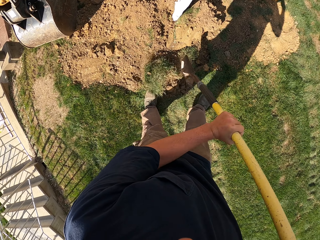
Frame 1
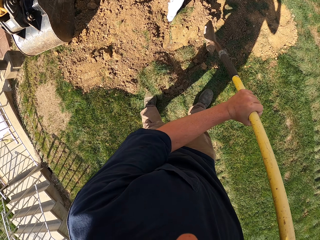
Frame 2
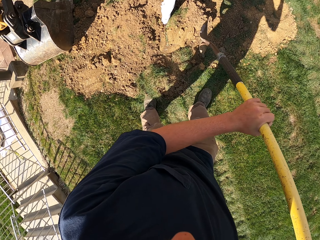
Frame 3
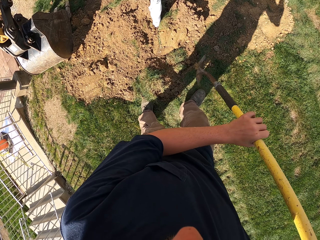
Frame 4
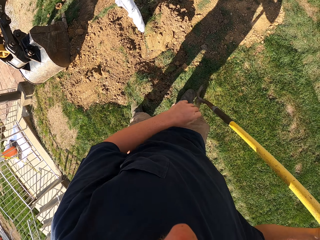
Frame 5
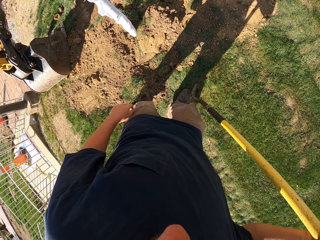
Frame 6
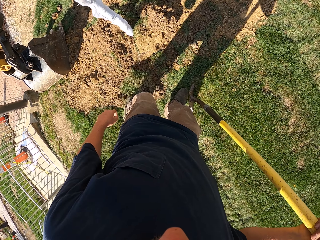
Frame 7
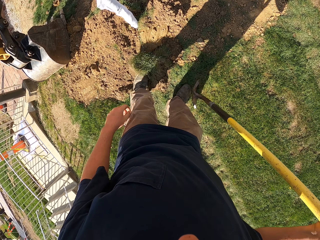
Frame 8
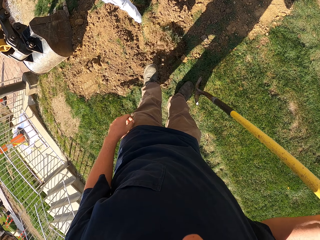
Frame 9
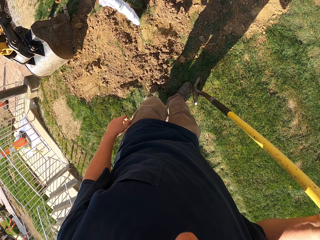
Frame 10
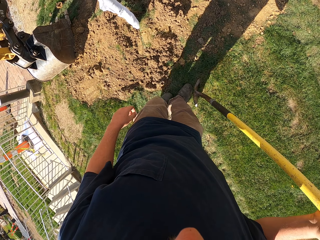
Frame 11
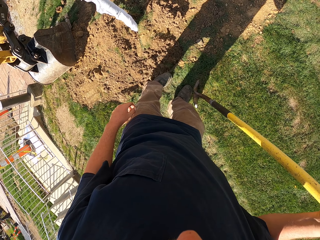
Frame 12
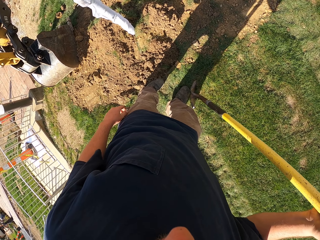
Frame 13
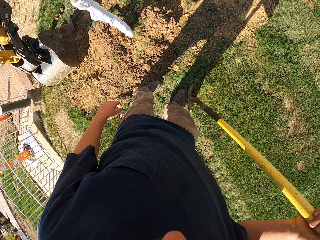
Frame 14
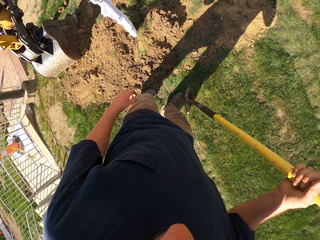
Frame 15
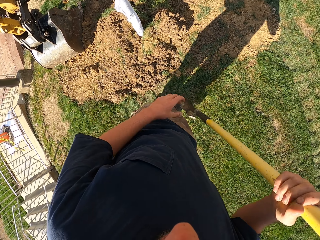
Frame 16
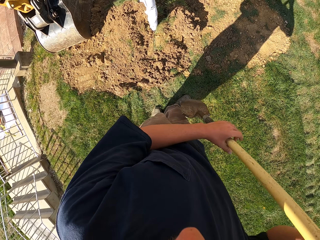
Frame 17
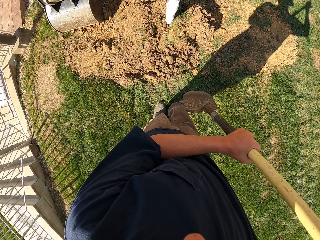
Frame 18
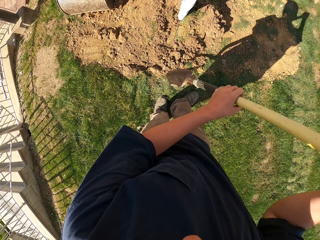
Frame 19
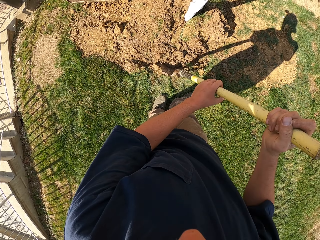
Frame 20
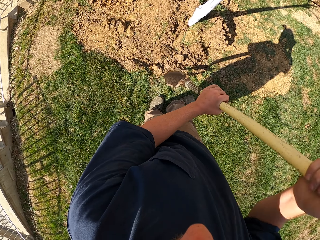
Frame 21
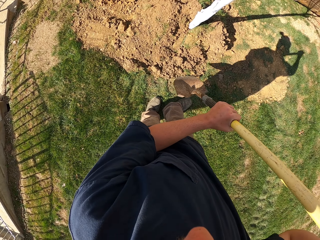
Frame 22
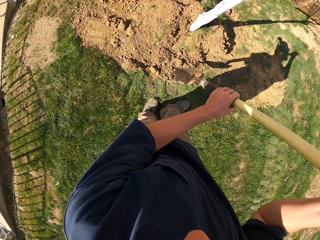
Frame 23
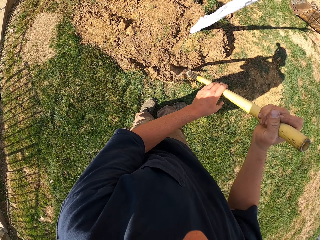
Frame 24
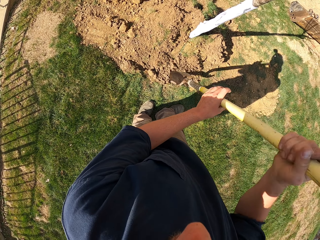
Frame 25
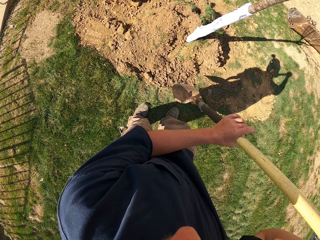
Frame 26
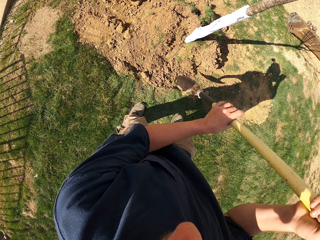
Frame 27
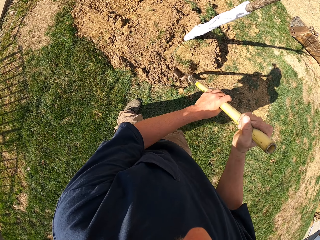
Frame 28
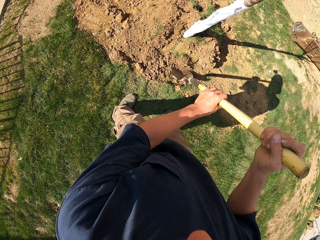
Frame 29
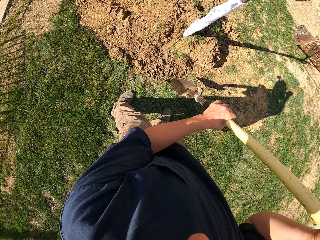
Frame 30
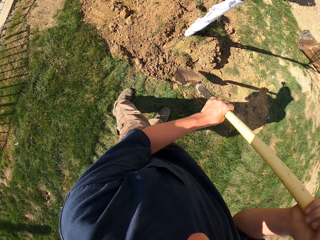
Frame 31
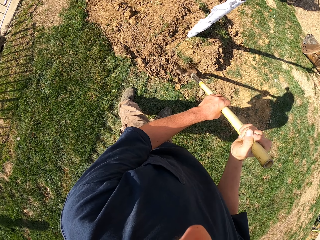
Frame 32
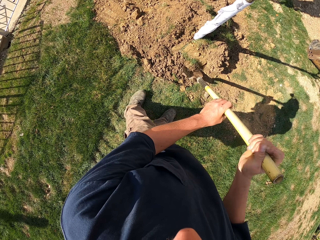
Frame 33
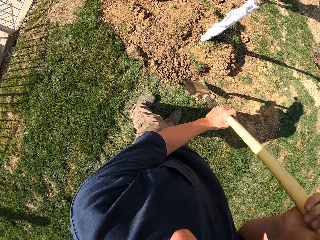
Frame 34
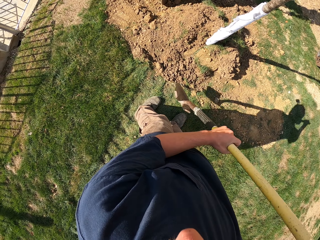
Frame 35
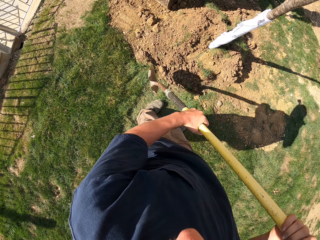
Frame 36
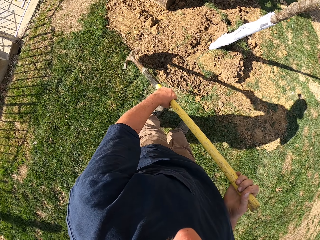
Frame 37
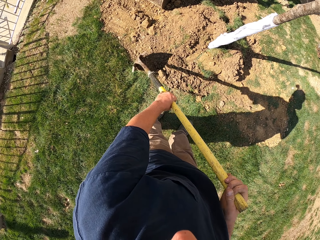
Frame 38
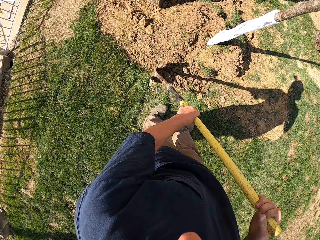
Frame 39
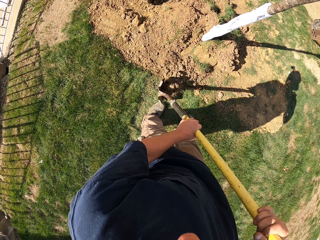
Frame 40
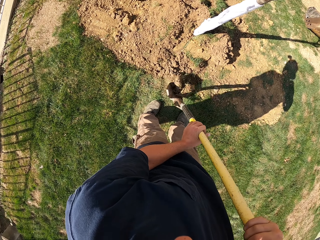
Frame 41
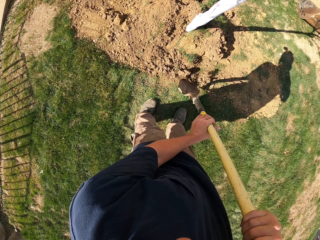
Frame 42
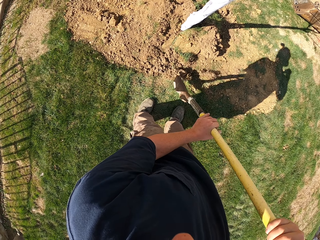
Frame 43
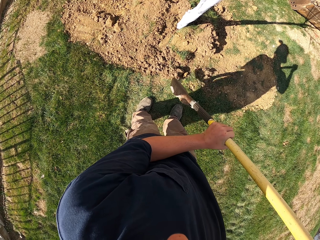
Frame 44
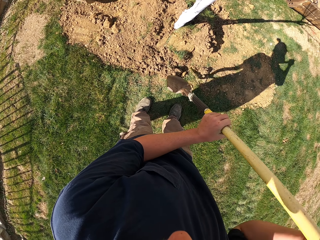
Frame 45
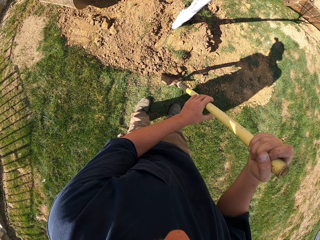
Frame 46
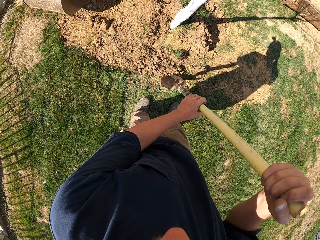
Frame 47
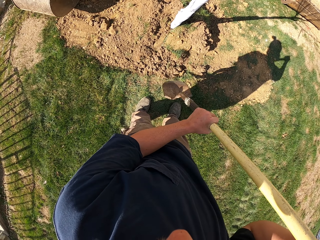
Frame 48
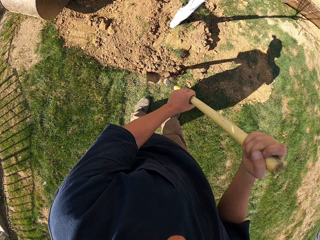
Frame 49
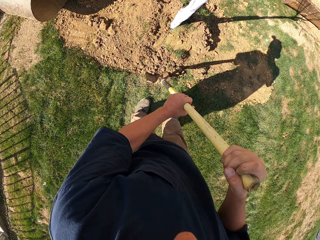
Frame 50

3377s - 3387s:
The camera wearer moves the soil with the left leg. They press the soil with a spade.

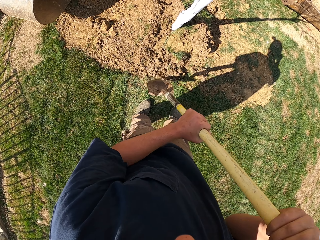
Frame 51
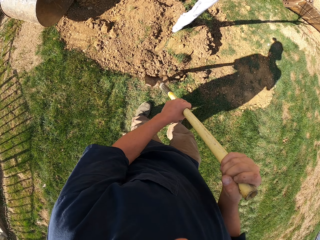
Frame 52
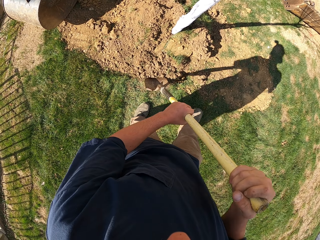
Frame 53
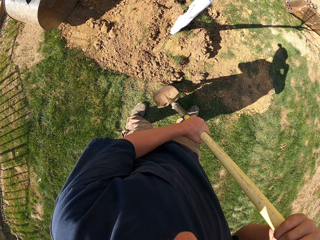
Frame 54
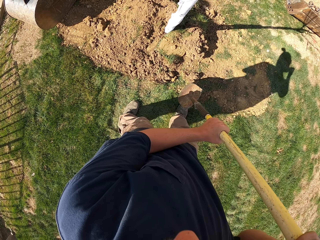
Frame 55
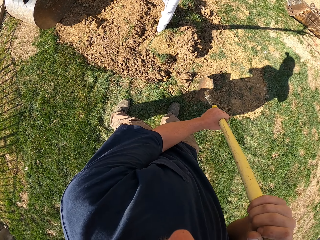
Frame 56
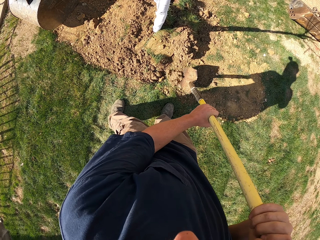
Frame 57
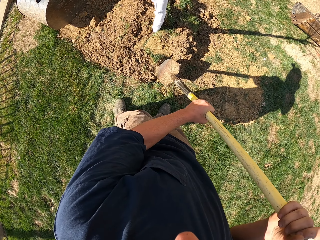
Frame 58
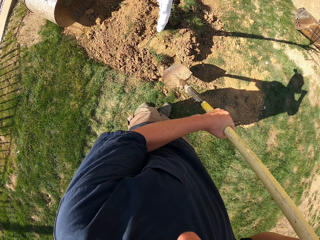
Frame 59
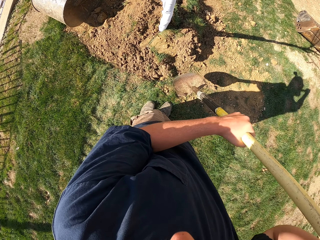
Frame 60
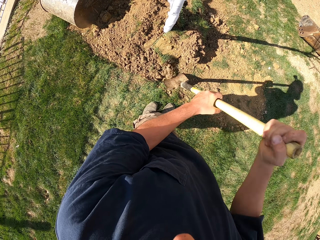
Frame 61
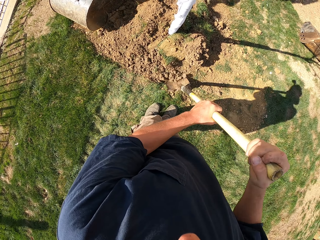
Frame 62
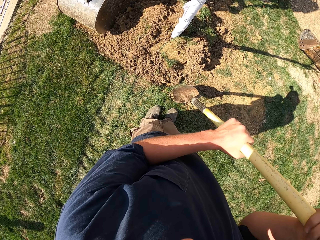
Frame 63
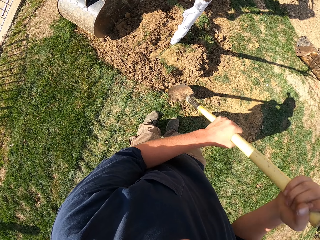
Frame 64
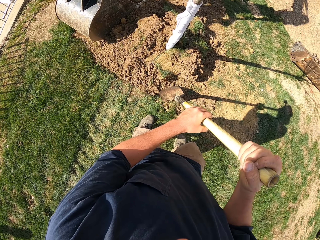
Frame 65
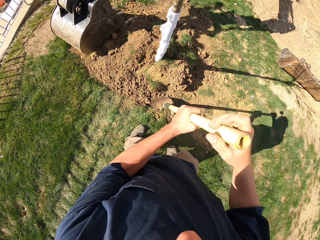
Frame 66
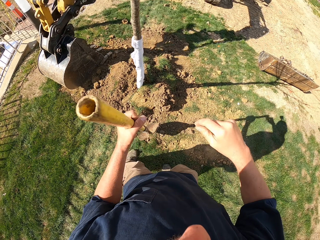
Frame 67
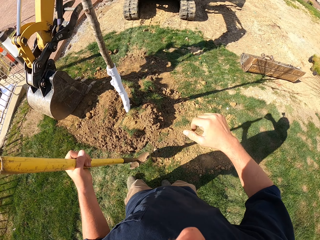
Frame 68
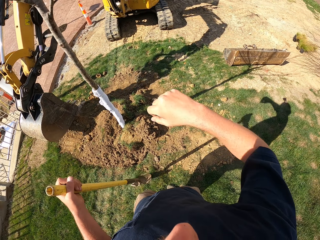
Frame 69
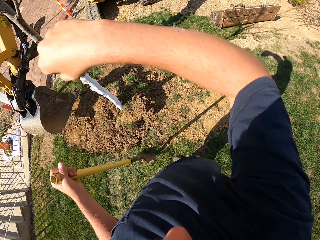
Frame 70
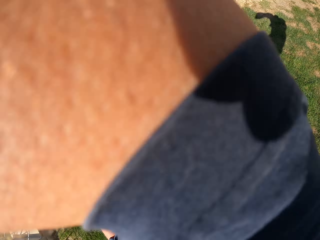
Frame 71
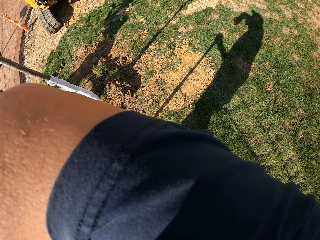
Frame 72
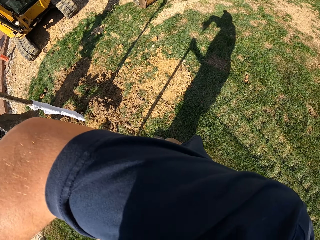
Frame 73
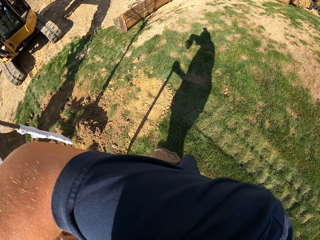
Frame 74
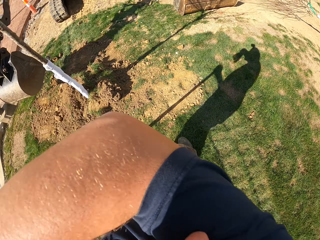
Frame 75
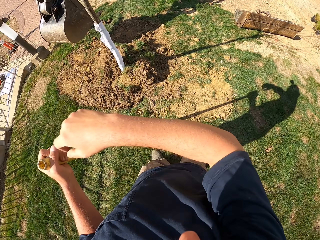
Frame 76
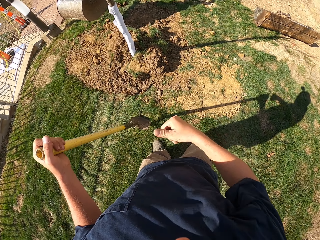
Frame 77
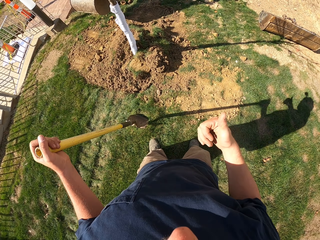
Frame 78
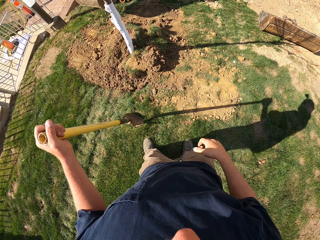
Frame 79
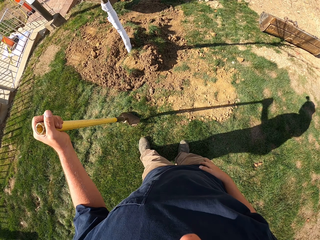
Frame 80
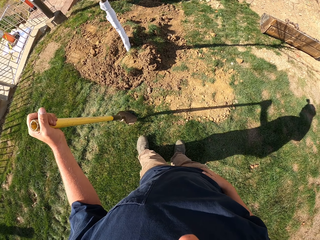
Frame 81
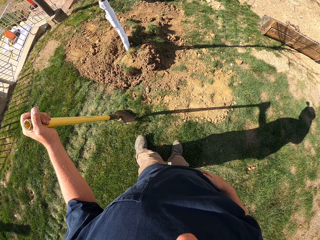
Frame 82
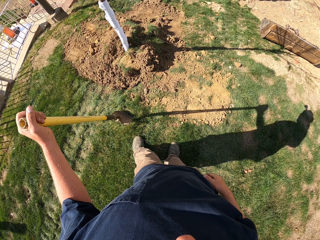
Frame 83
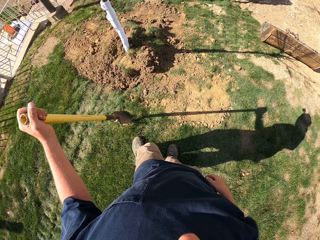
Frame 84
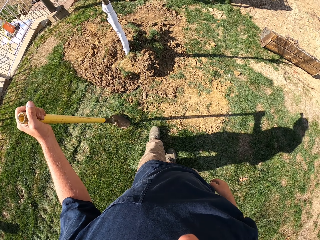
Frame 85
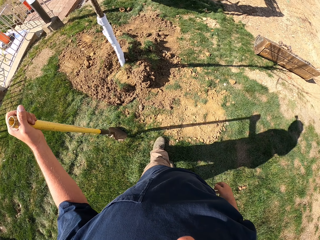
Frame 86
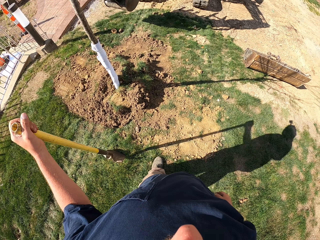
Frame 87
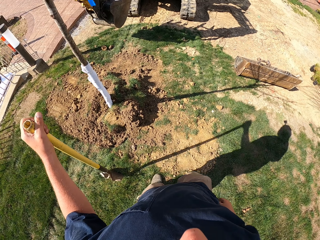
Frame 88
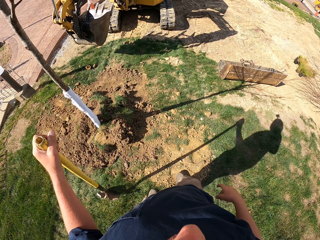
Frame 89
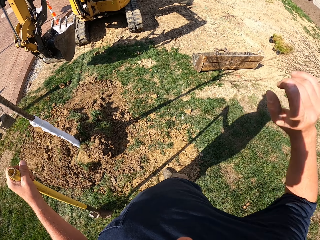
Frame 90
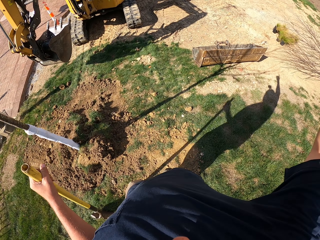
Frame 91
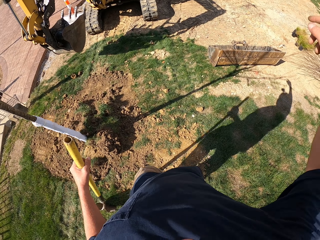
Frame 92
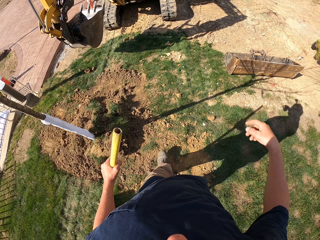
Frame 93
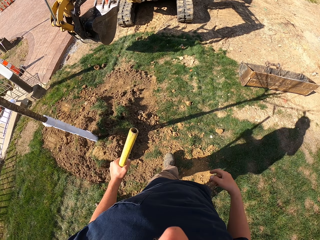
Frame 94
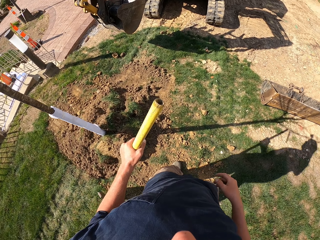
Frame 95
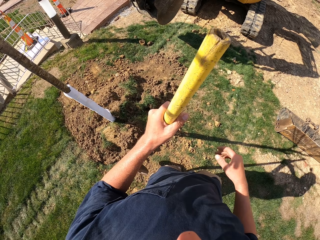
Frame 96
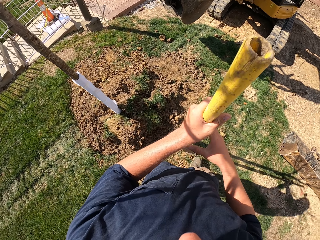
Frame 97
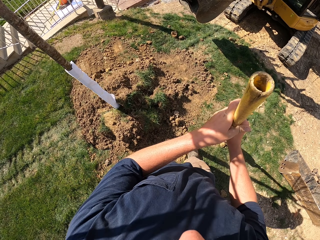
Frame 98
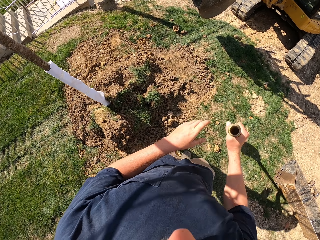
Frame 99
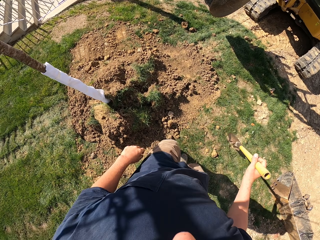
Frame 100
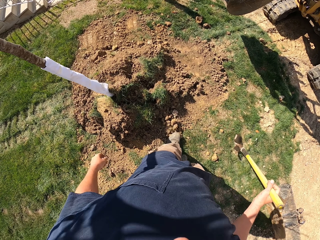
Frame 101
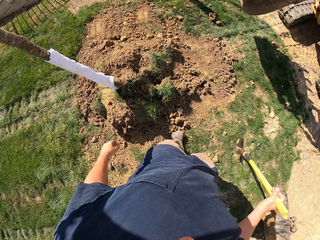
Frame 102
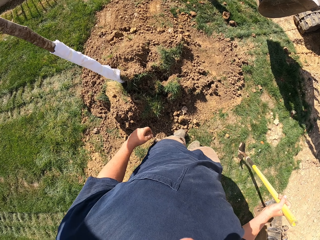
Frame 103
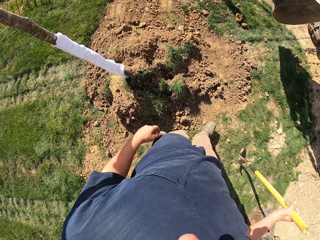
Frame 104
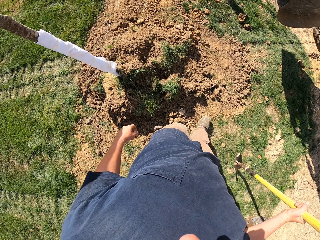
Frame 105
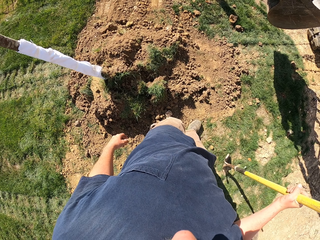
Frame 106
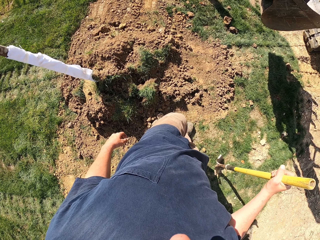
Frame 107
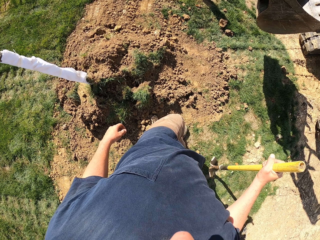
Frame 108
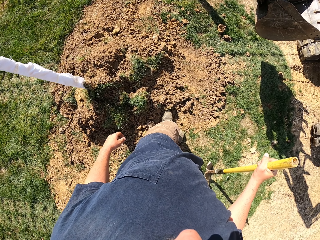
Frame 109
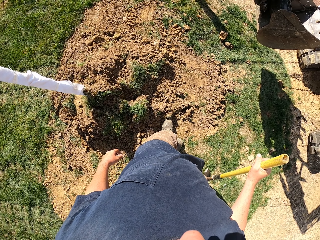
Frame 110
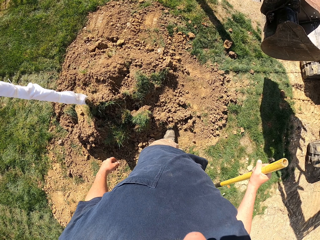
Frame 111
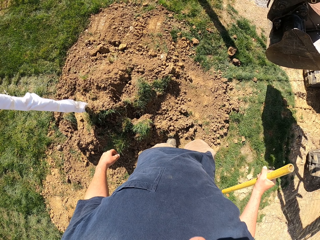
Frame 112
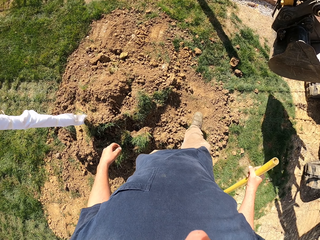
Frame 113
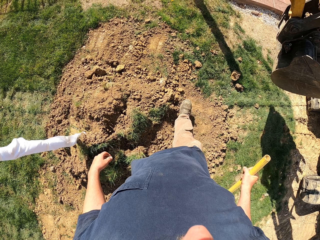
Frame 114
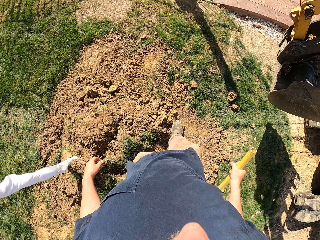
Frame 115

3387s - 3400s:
The camera wearer spreads soil on the ground. They hold the spade with the left hand. They wipe the face. They look around. They walk towards the excavator. They move the hand. They pass the spade to the right hand.
